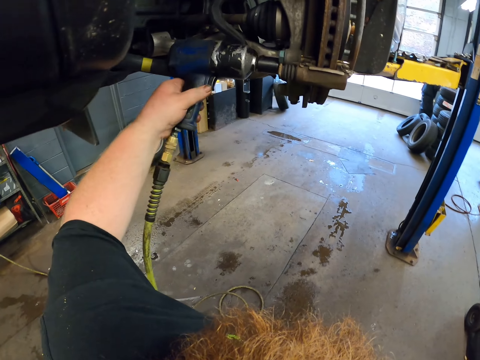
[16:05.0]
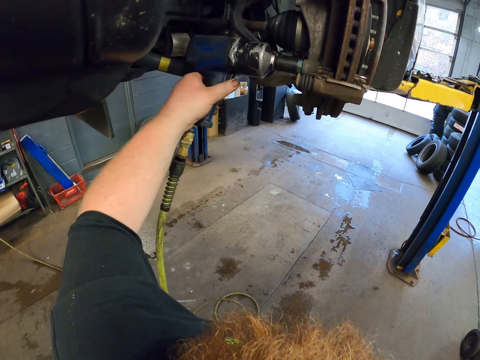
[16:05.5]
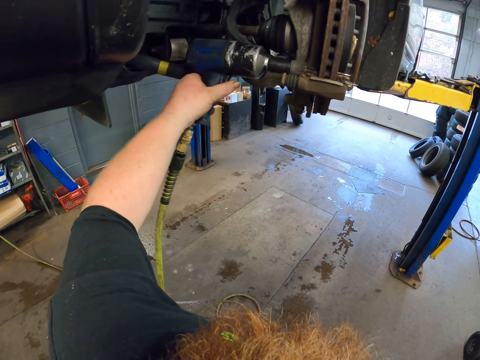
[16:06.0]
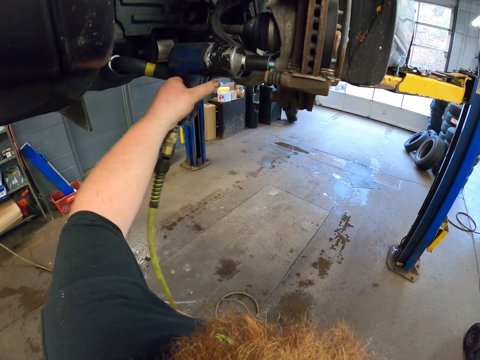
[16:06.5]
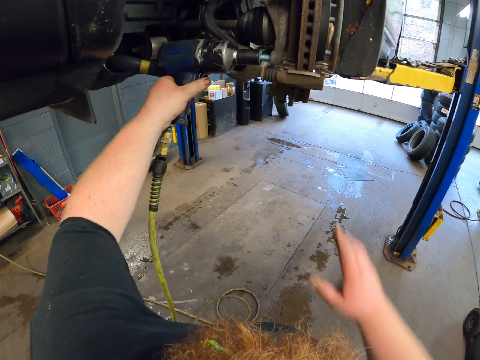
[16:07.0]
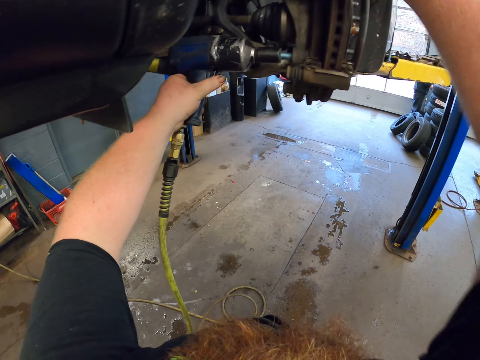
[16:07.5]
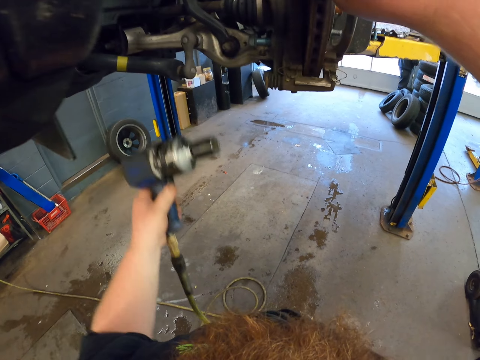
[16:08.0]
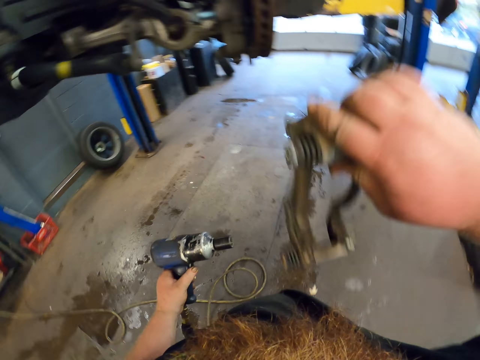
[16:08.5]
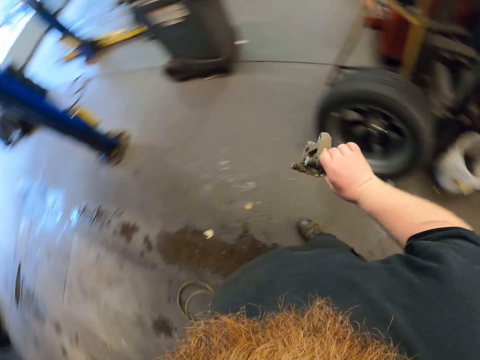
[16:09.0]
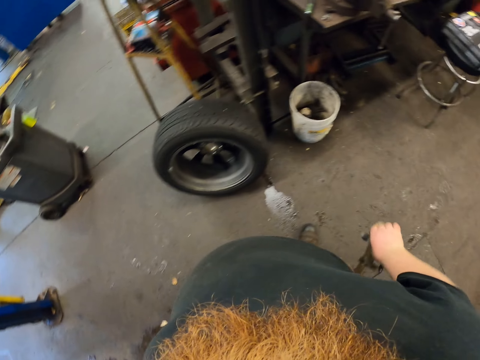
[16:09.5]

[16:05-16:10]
The camera wearer removes the bolt with the bolt remover machine. They open the caliper bolt. They remove the caliper. They walk and look around.
